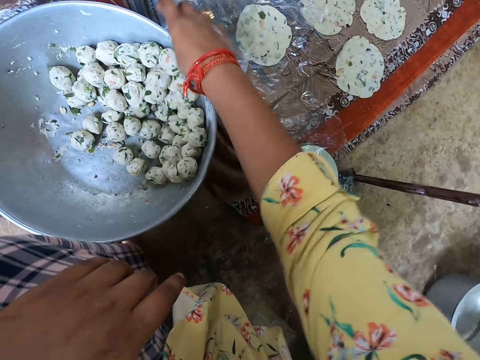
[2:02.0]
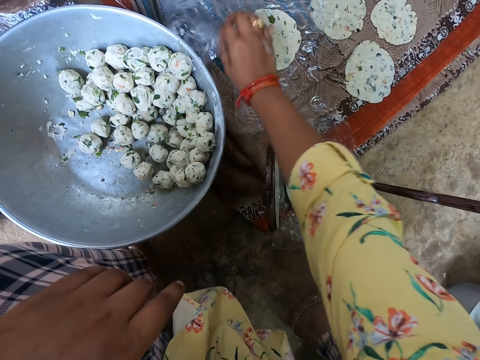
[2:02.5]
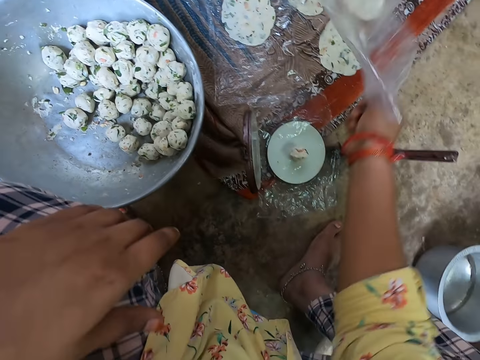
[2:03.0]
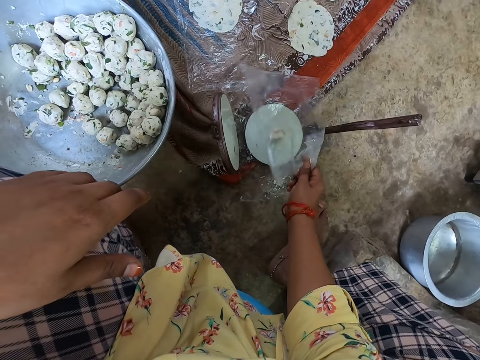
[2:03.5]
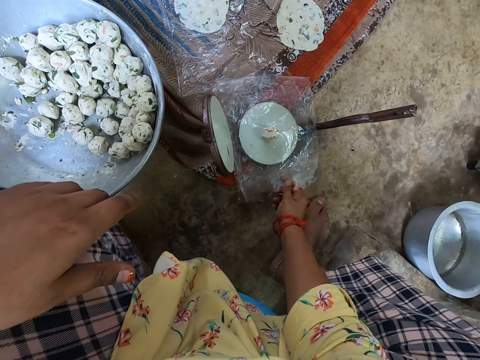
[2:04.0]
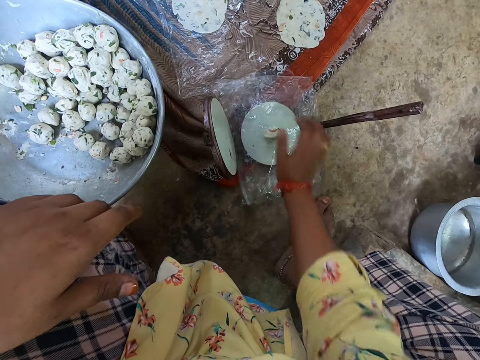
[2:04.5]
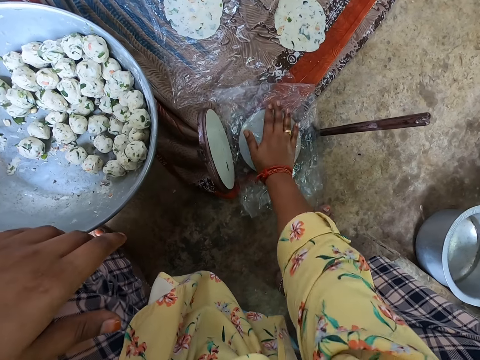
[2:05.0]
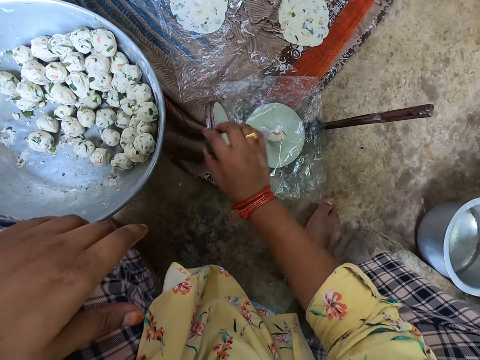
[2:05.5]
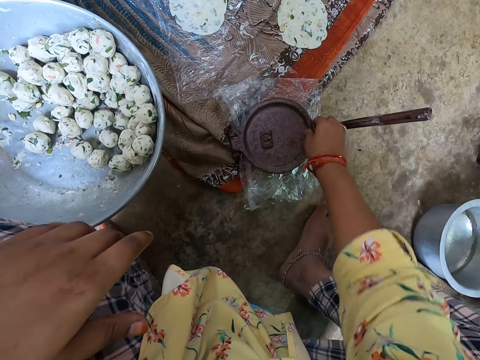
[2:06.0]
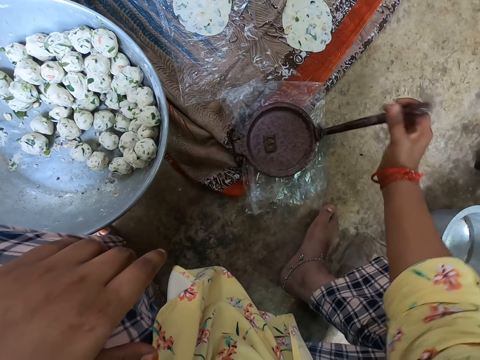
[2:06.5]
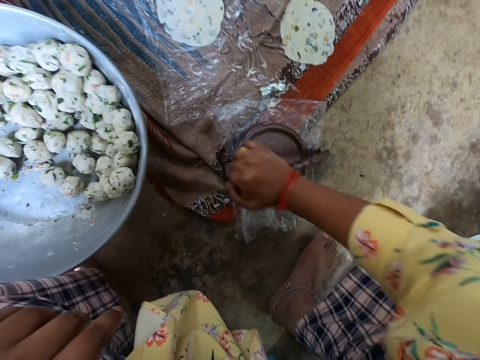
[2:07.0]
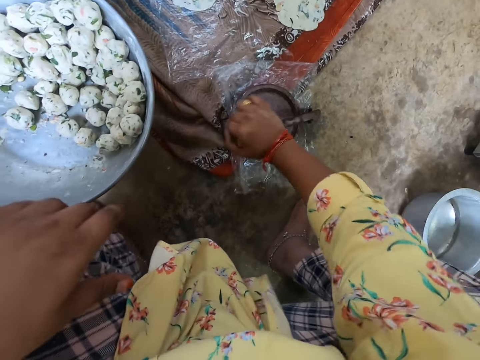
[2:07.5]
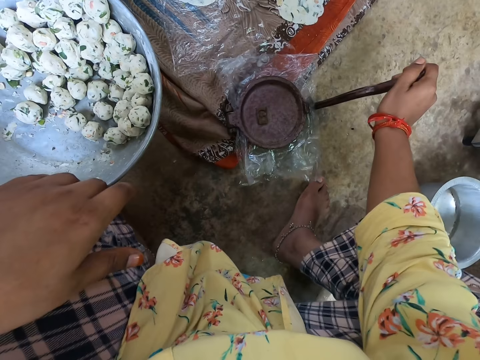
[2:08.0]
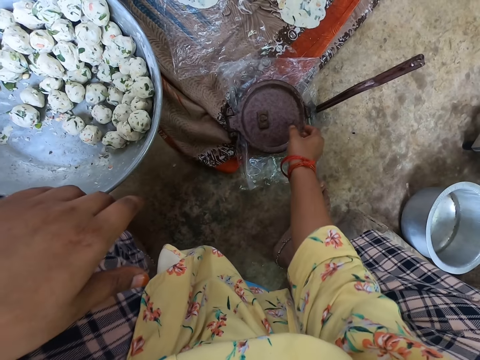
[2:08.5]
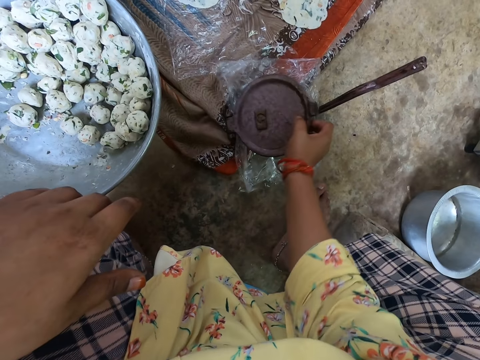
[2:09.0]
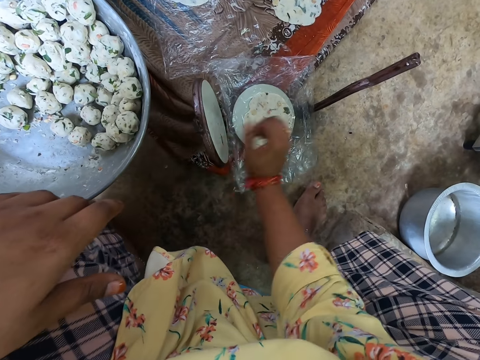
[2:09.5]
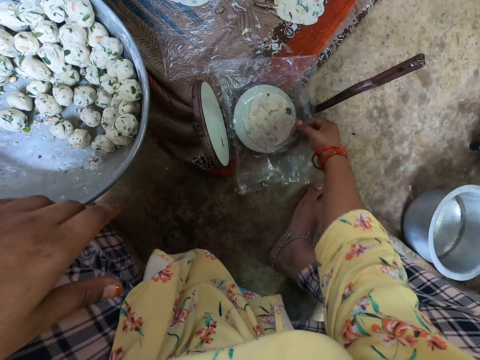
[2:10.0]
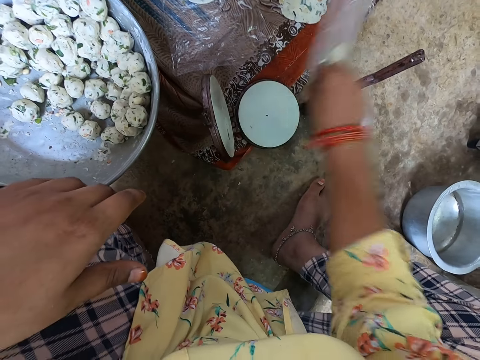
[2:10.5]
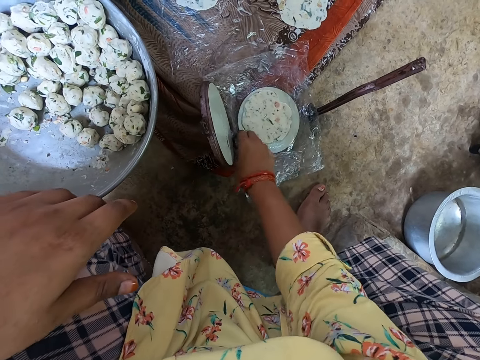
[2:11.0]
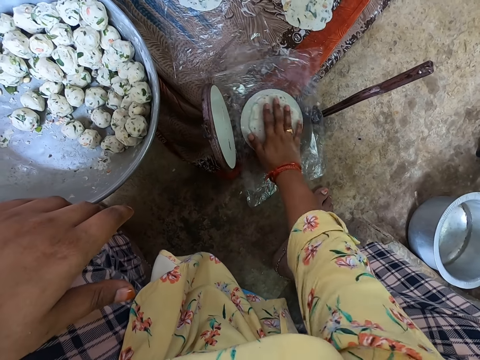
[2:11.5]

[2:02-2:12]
The camera wearer puts something on the compressor. She takes a nylon with her right hand. She covers the nylon on the dough. She places her right hand on the nylon. She covers the lid of the pot with her right hand. She uses a wedge over the lid of the pot. She squeezes something. She removes the wedge over the lid of the pot. She opens the lid with her right hand. She turns the nylon with the dough to the other side.

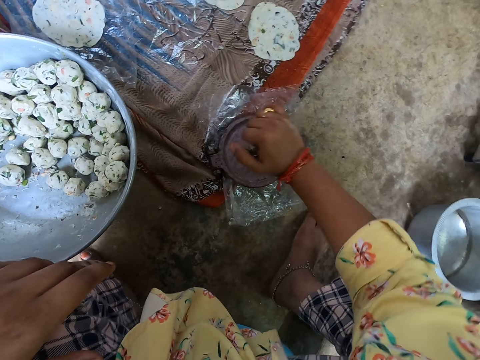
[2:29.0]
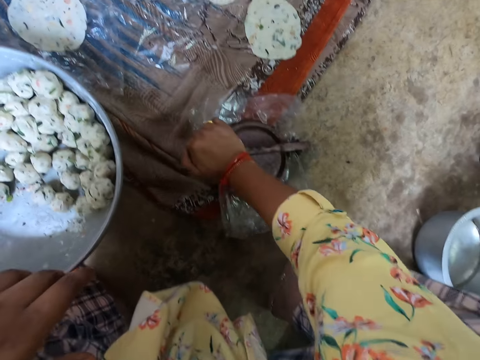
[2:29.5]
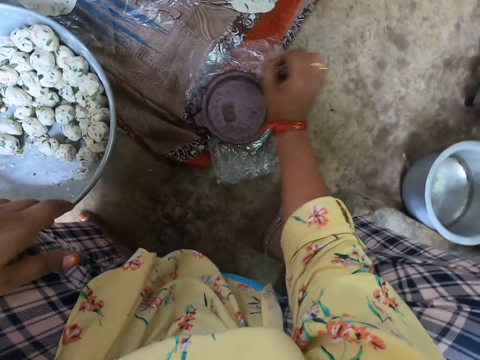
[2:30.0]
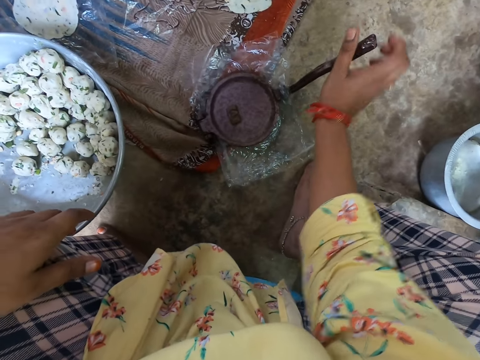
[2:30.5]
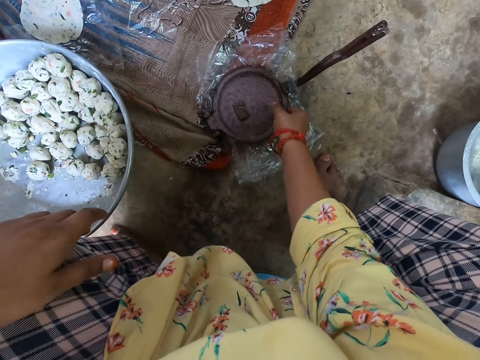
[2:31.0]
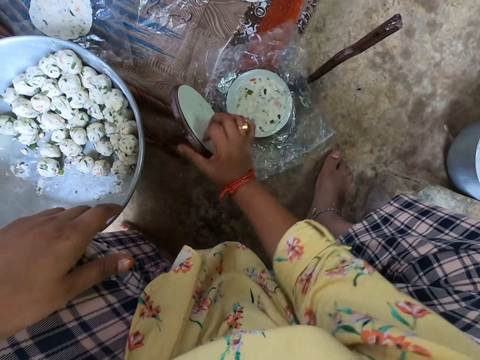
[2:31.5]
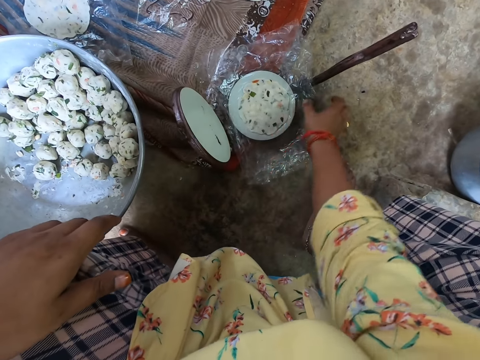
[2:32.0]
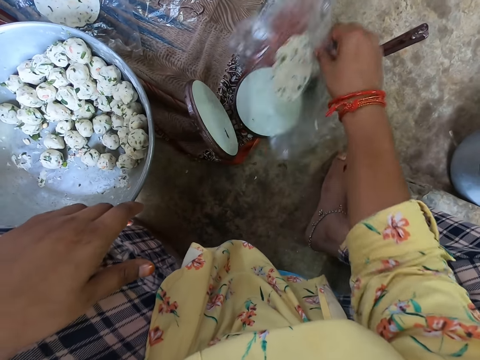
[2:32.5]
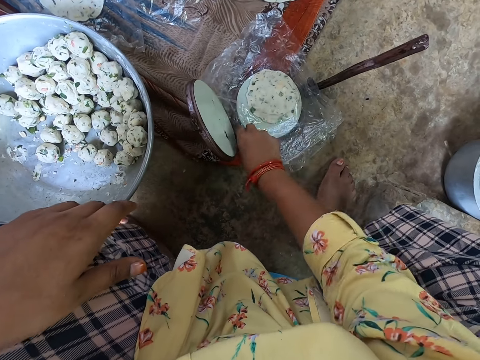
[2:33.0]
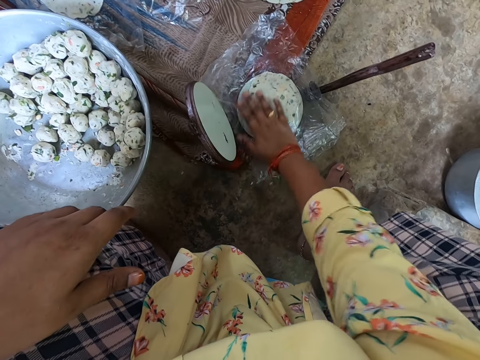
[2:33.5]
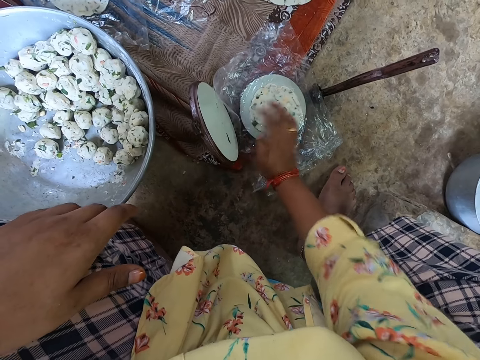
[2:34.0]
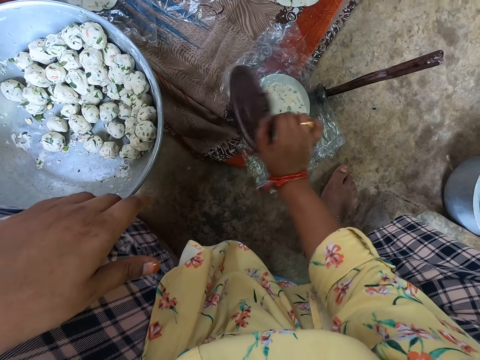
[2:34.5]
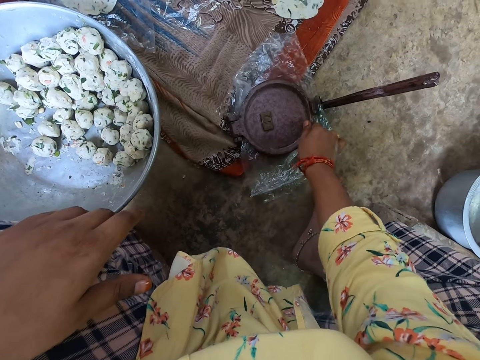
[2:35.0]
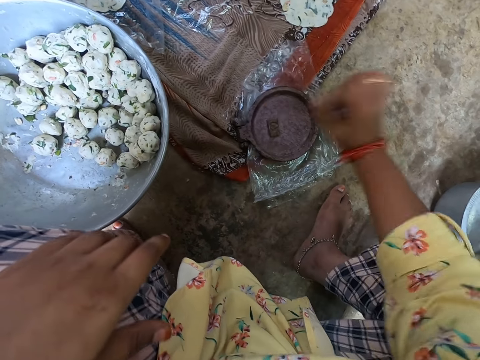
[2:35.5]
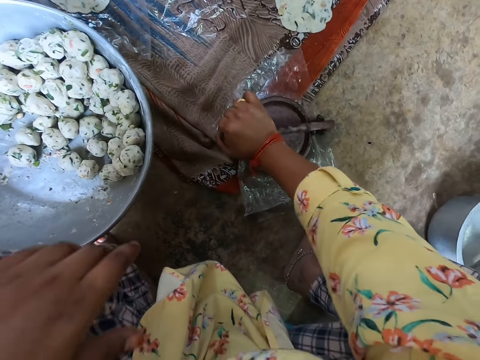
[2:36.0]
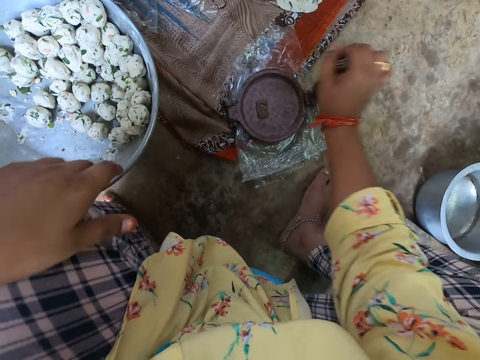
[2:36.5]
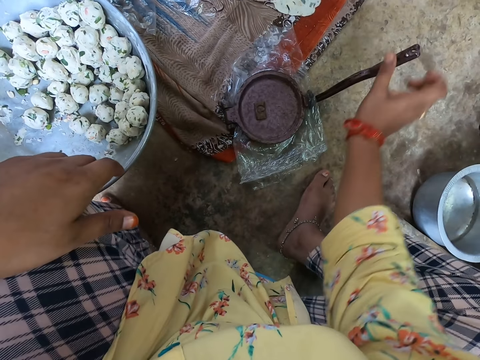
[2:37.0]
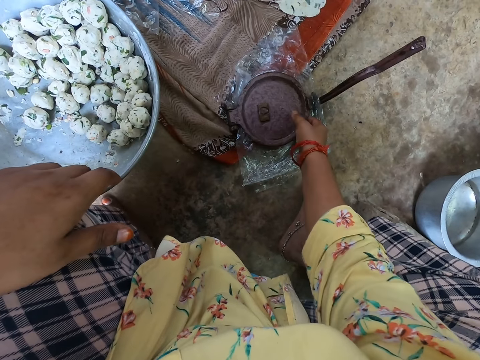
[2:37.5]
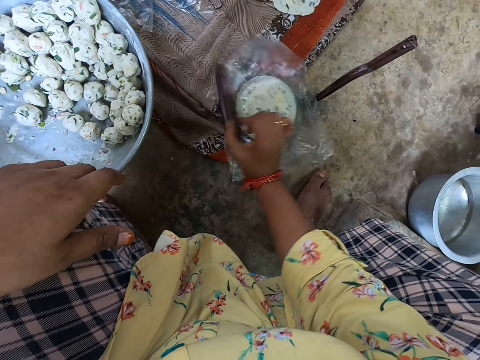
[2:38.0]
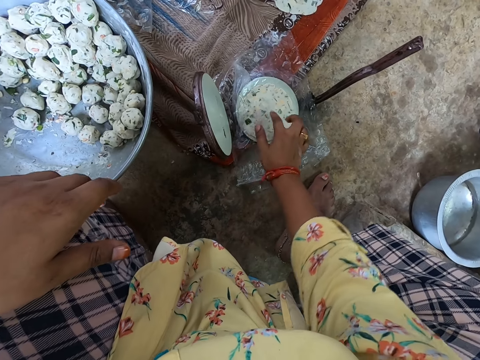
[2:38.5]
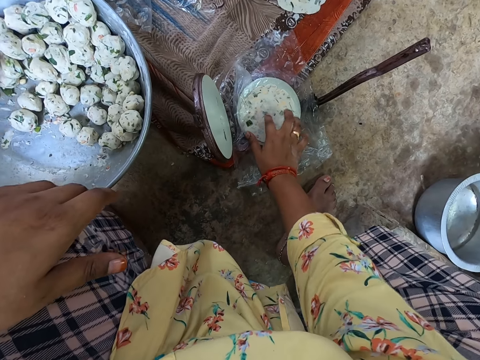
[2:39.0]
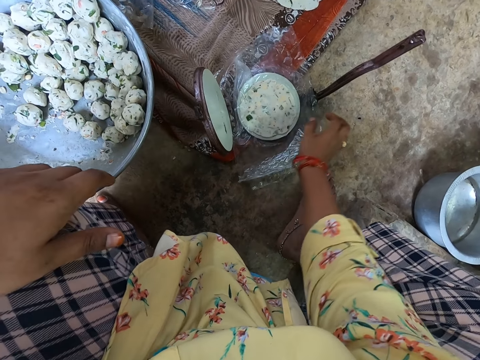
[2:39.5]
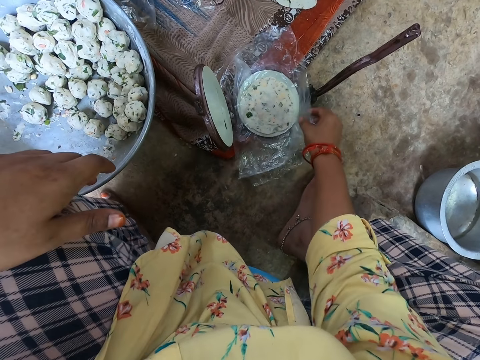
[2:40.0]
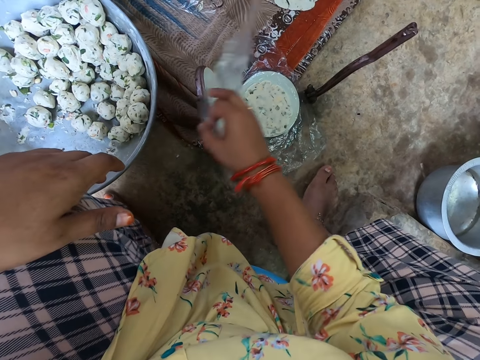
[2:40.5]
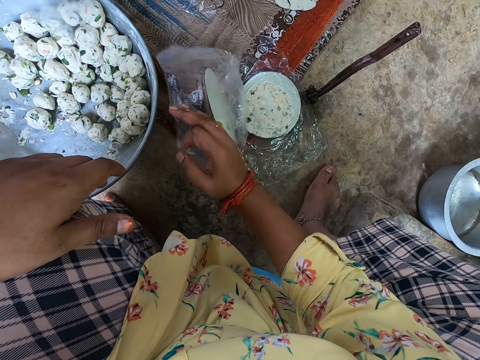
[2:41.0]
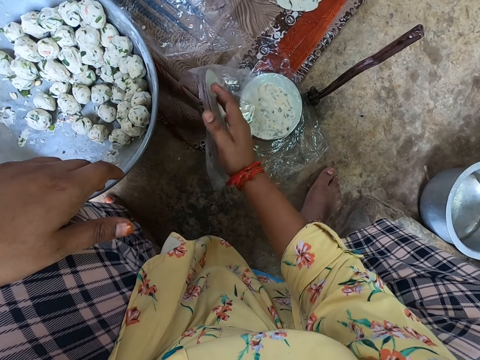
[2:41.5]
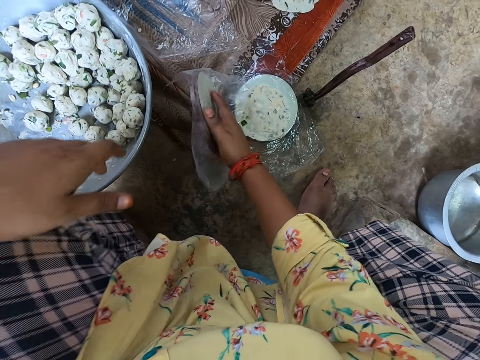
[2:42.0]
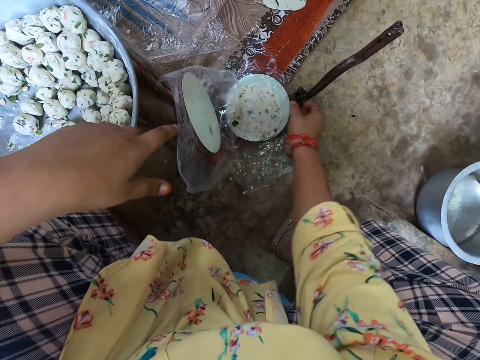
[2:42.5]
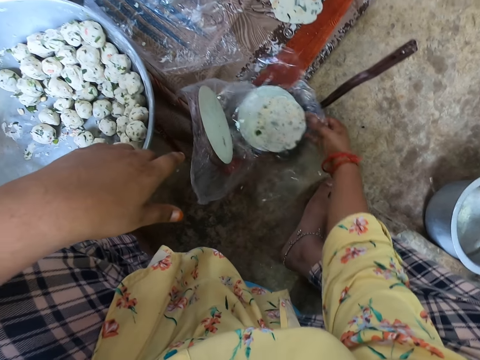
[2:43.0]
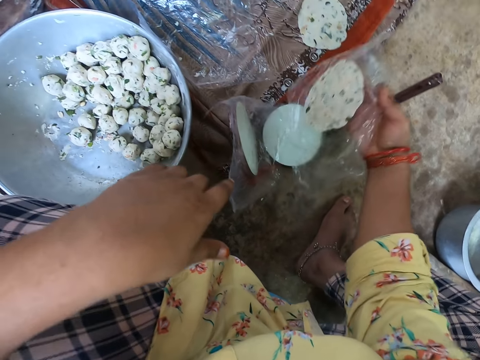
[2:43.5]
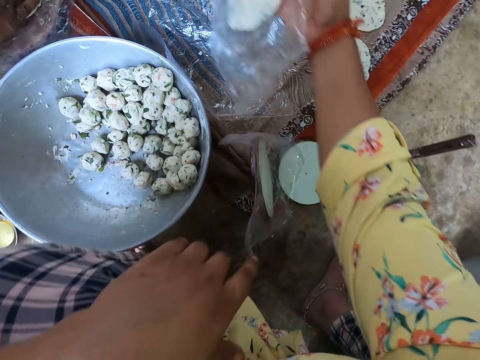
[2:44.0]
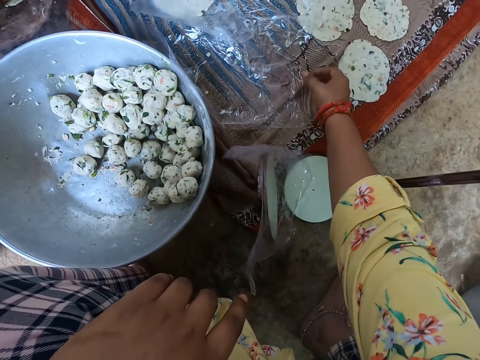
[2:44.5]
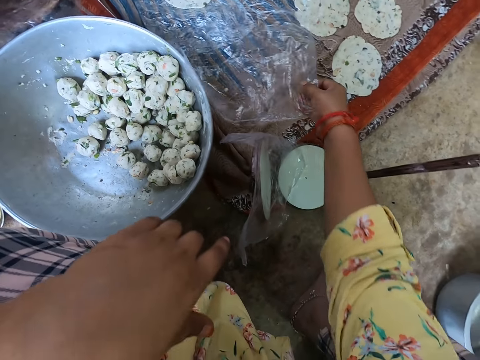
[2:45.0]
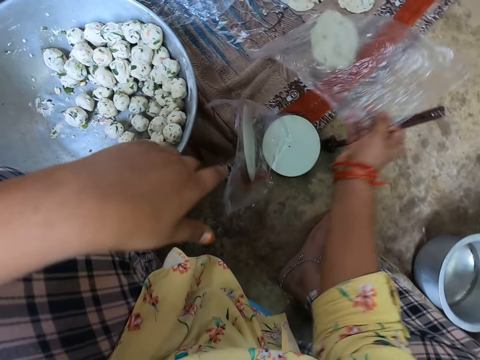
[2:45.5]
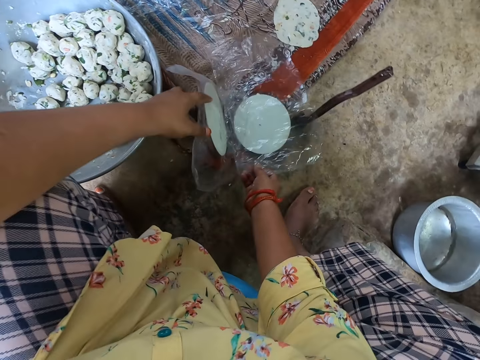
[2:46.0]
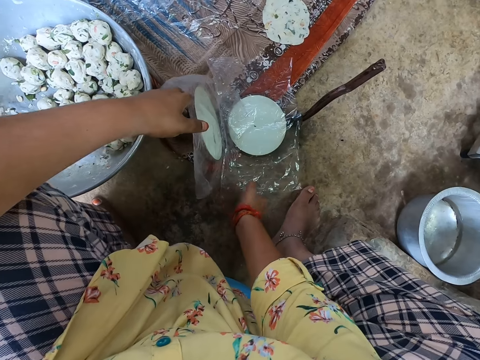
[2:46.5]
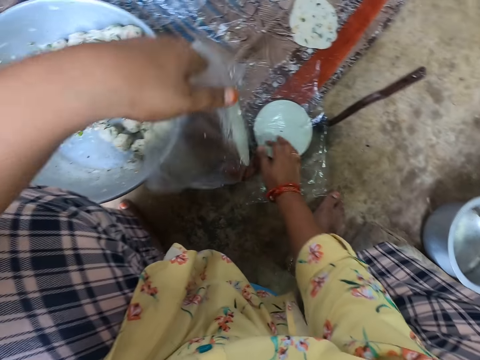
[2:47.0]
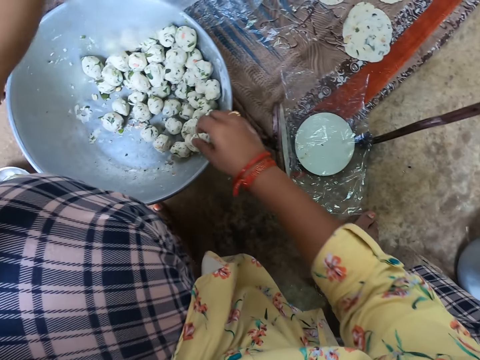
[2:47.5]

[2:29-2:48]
The camera wearer uses a wedge over the lid of the pot. She removes the wedge over the lid of the pot. She opens the lid with her right hand. She turns the nylon with the dough to the other side. She covers the lid of the pot with her right hand. She uses a wedge over the lid of the pot. She squeezes something. She removes the wedge over the lid of the pot. She opens the lid with her right hand. She places her right hand on the dough. She removes the nylon on the dough with her left hand. She removes the nylon with dough from the pot. She places the nylon with dough on the table. A woman mashes dough with her hand. The camera wearer takes a nylon with her right hand. She takes the nylon in her right hand. She places the nylon on the pot with her right hand.
